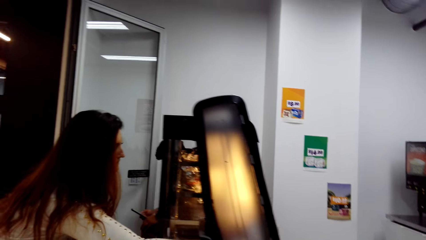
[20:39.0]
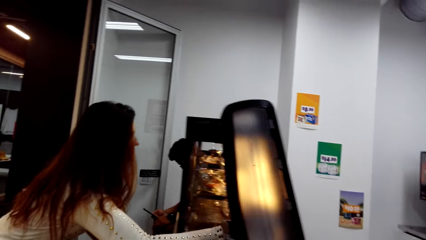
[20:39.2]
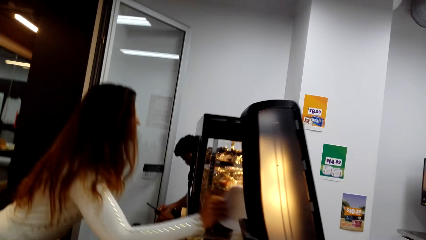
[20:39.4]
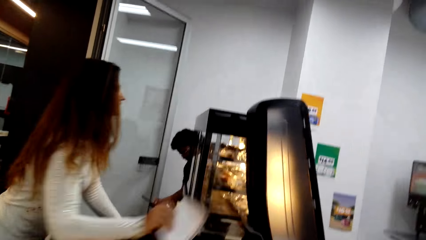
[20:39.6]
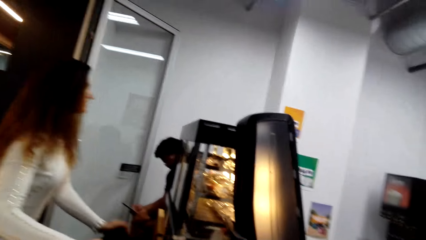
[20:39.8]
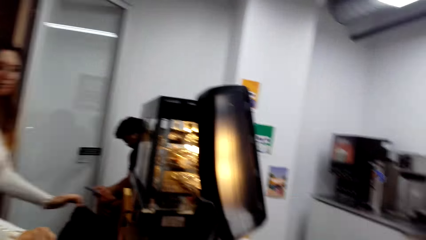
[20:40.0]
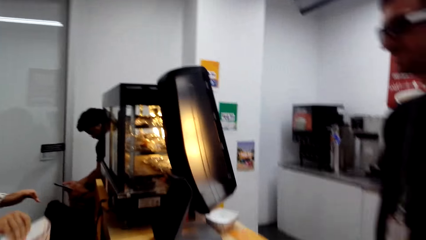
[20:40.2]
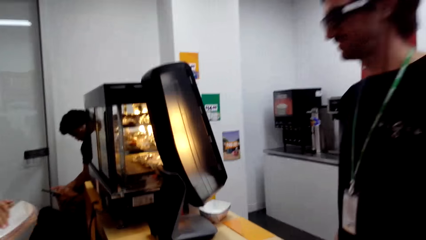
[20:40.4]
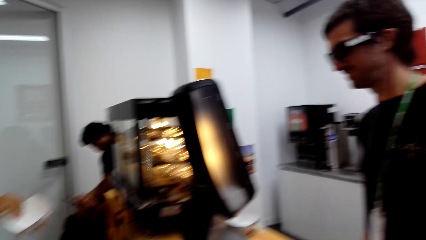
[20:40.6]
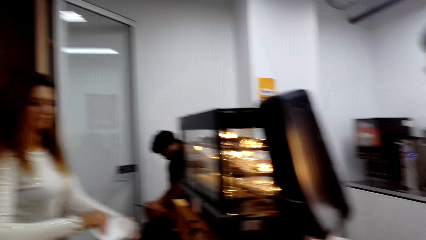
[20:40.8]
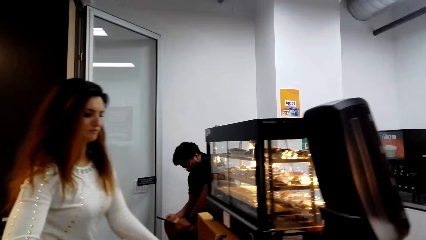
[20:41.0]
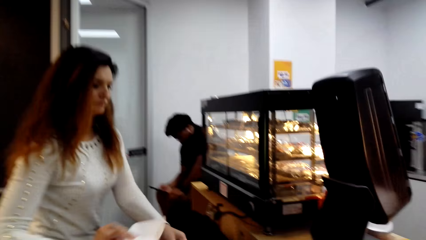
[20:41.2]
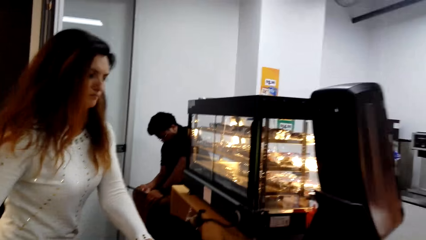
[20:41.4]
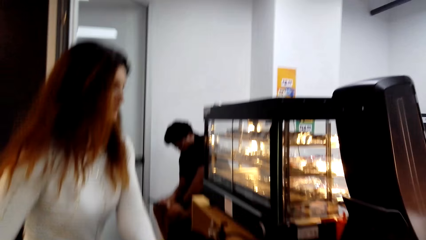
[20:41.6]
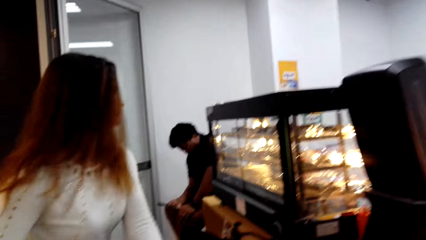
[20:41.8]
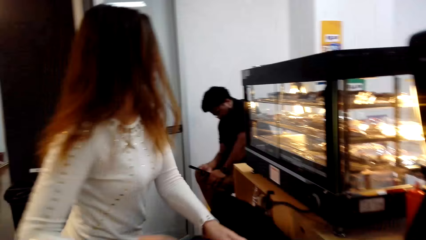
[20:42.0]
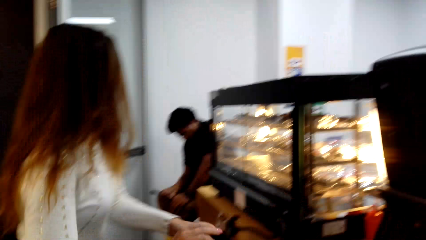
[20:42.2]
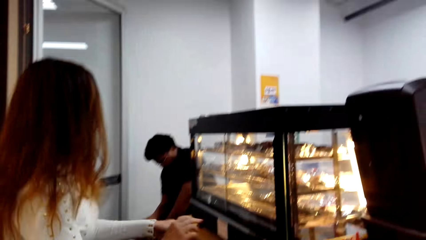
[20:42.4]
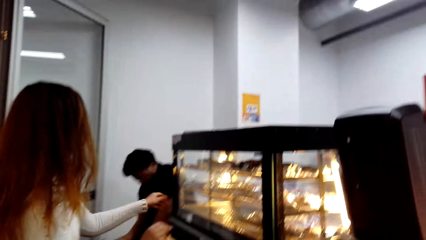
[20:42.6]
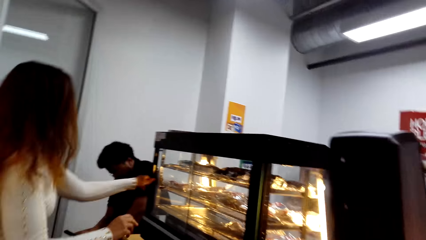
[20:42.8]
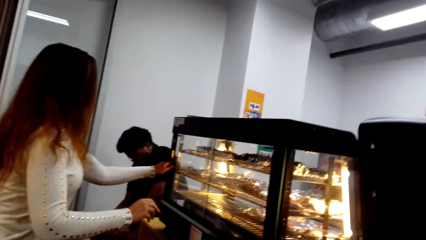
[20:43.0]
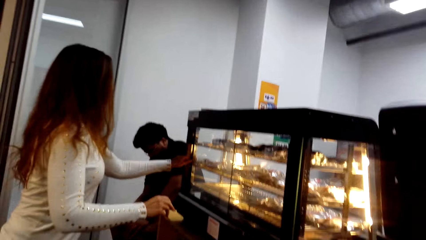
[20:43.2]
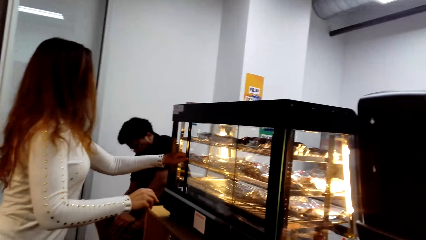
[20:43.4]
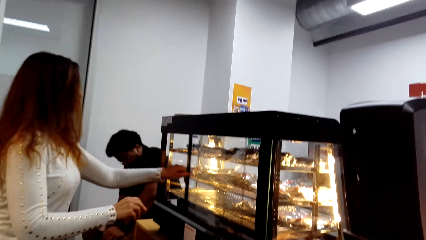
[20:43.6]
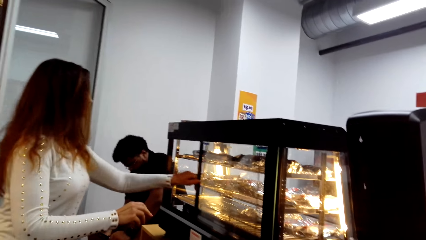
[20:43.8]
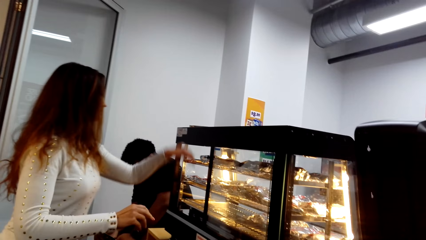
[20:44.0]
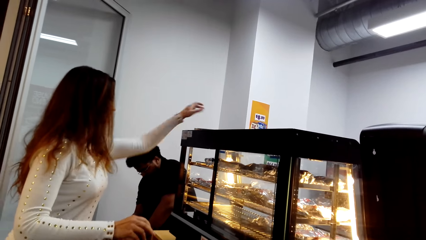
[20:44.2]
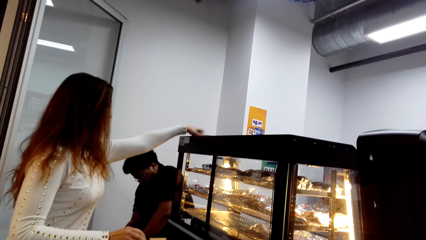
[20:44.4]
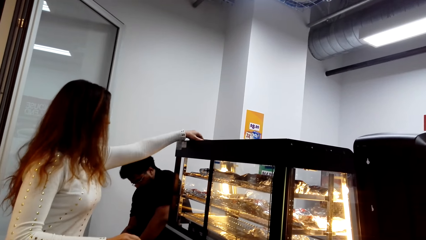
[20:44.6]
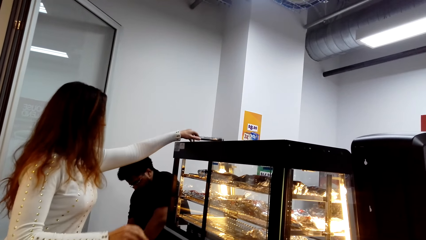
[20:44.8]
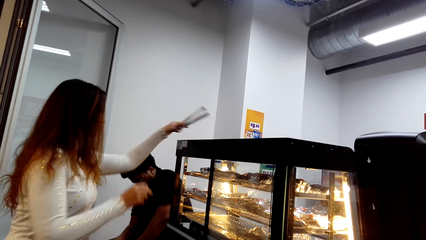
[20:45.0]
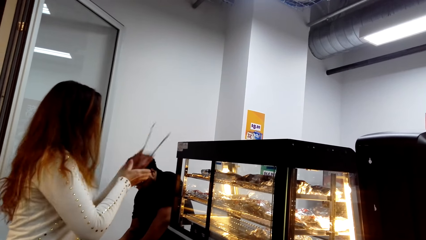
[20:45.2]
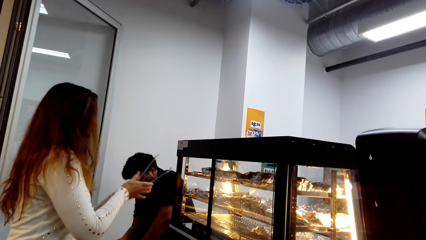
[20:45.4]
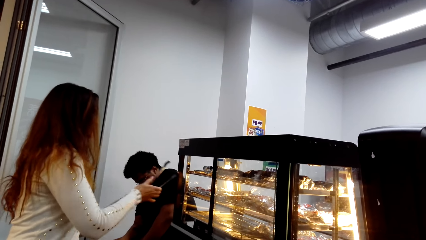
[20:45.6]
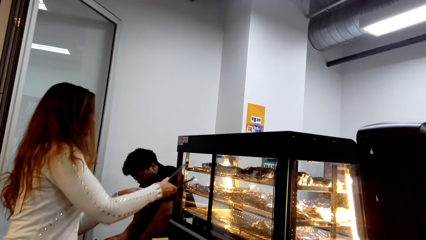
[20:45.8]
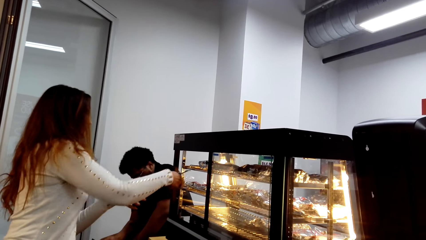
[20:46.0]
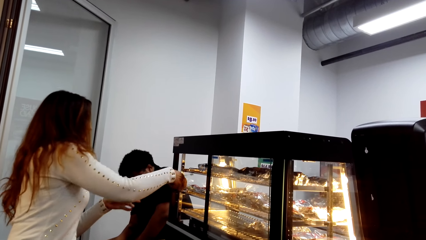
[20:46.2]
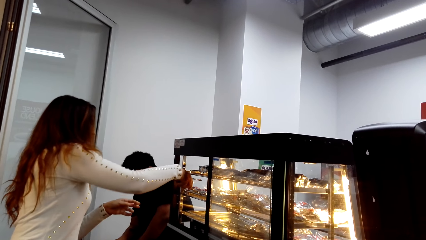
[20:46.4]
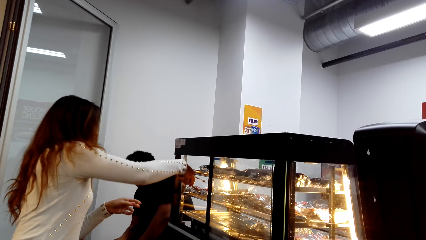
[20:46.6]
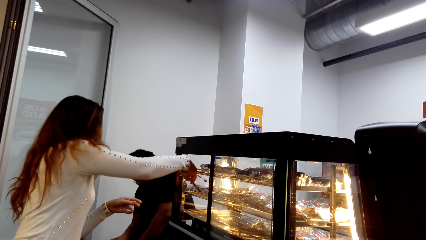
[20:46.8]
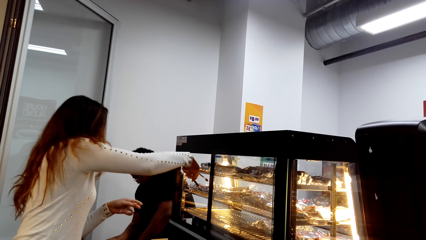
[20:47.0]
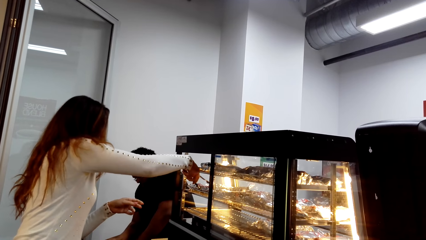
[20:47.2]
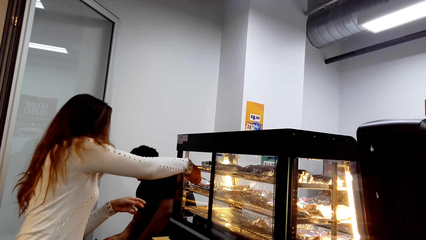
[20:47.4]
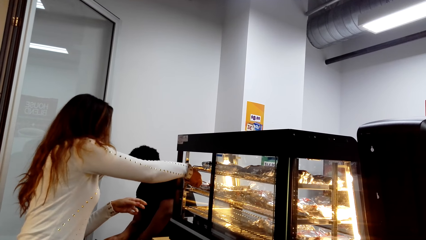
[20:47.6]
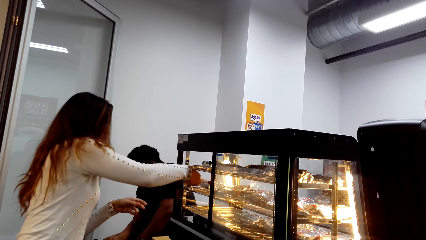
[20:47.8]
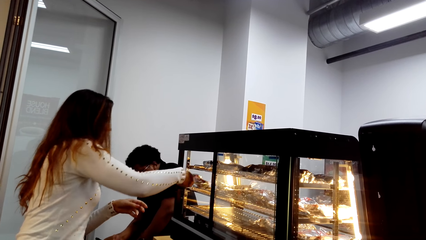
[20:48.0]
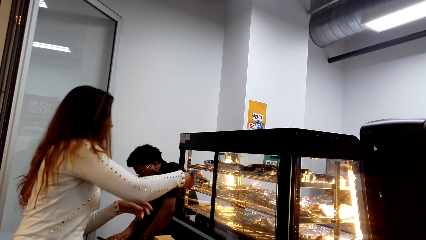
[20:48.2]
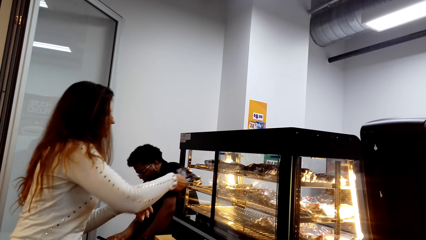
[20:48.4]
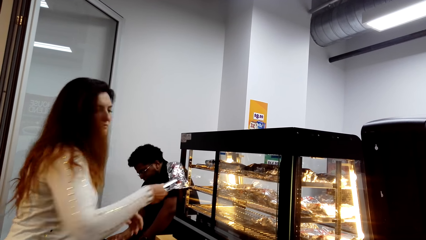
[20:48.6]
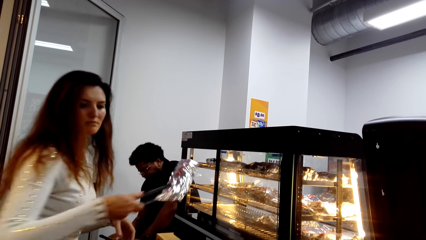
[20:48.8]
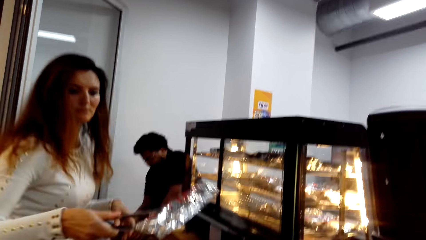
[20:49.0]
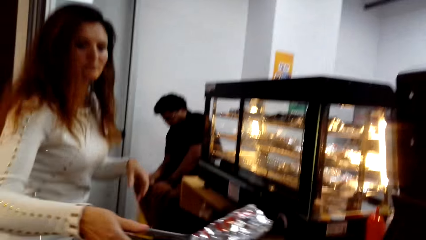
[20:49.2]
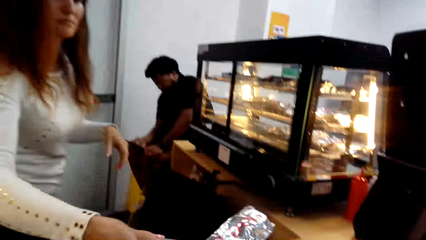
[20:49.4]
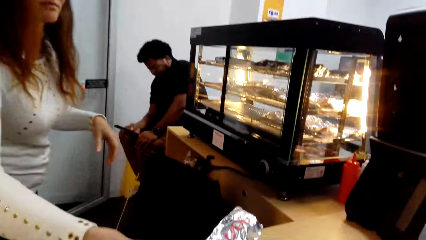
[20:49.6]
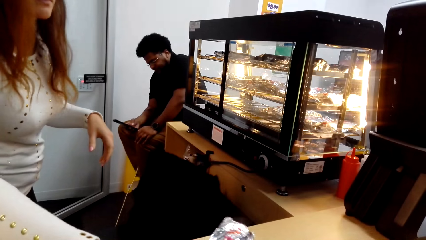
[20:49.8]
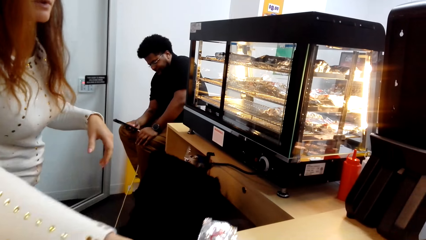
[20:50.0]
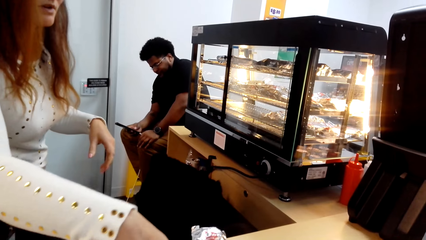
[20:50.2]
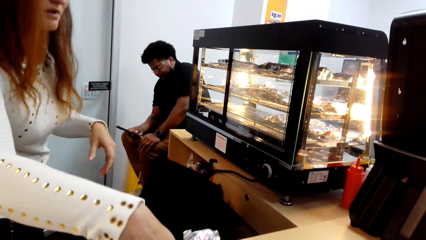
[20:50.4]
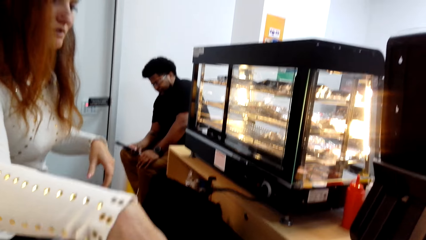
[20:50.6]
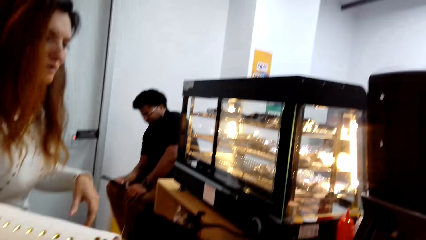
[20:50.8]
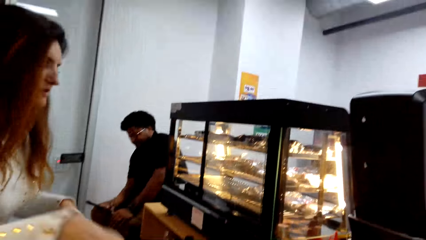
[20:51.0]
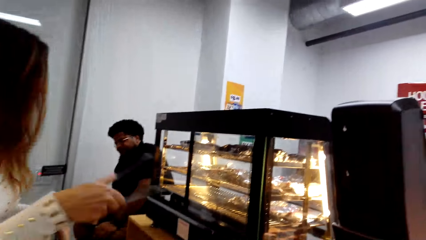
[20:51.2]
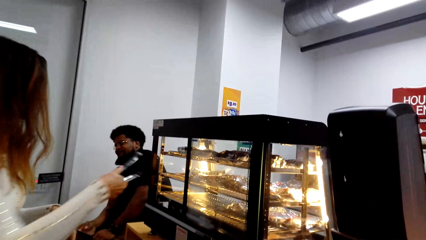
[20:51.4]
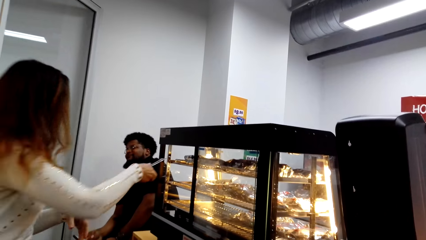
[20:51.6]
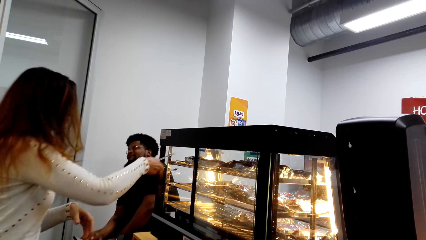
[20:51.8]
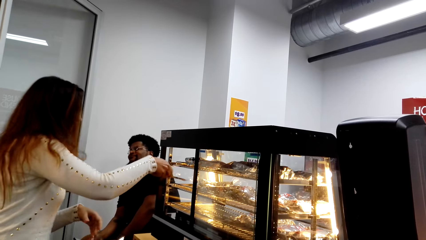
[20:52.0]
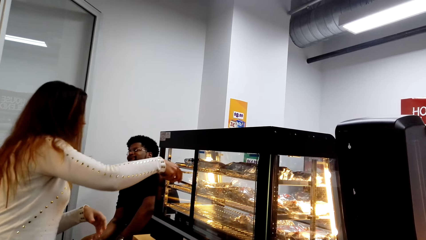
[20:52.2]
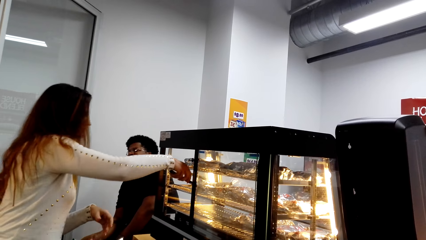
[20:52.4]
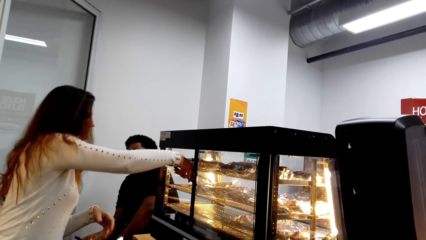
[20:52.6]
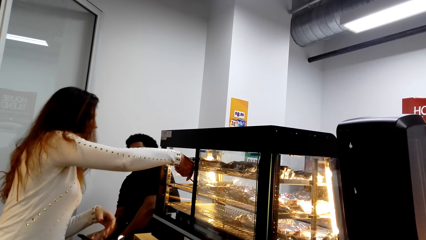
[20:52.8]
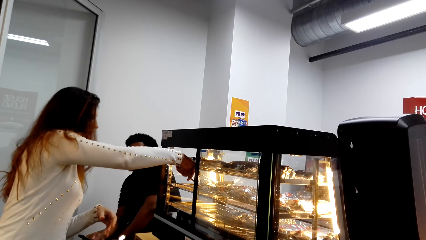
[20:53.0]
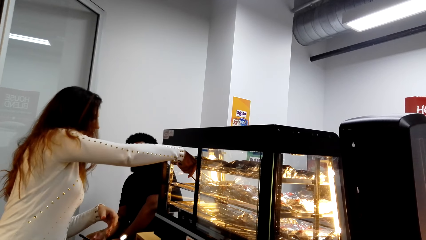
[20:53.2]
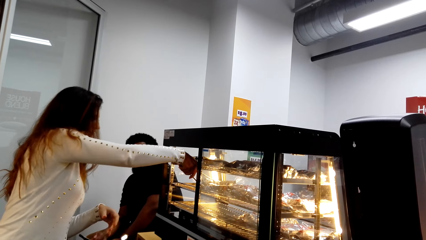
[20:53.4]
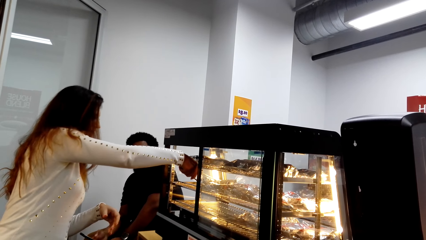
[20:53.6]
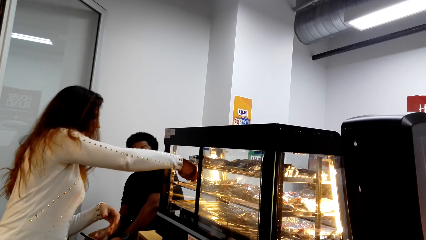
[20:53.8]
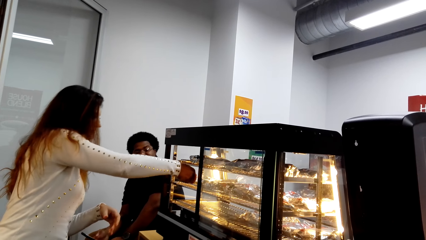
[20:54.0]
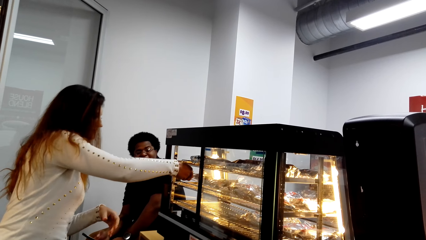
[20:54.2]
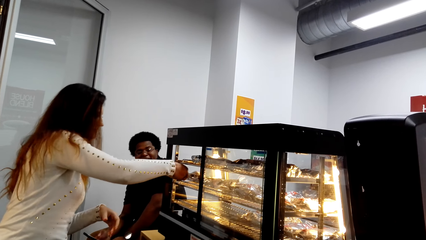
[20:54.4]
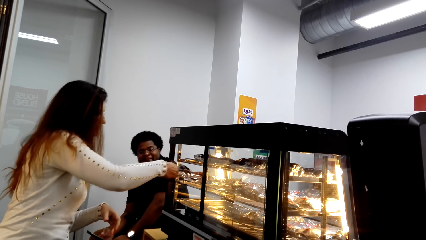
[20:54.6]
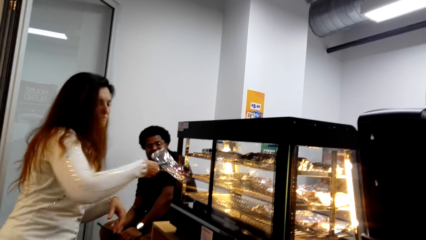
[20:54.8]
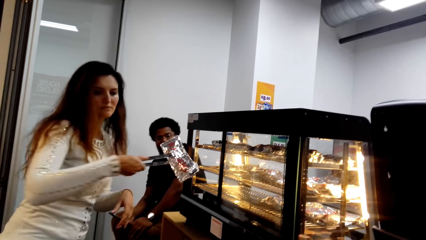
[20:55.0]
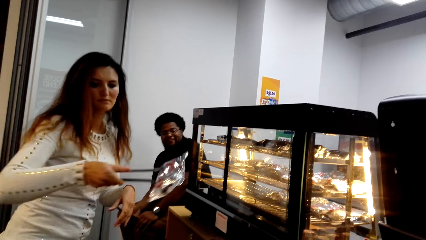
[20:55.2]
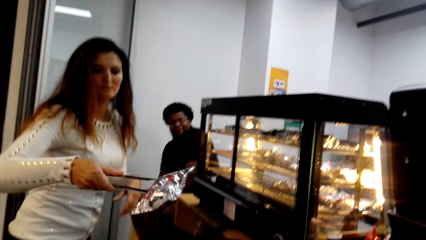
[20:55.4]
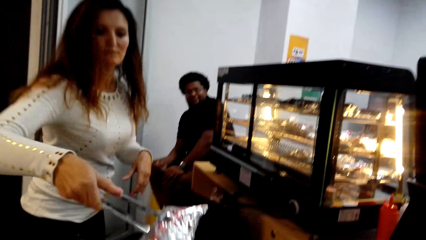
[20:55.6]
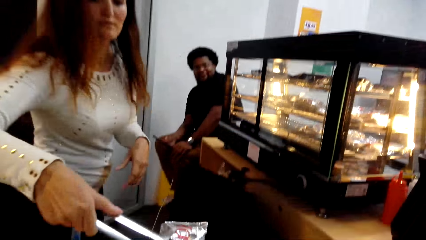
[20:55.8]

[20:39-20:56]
The lady moves the hand. The lady picks up packaging foil. The camera wearer looks around. The lady moves the glass. The lady picks up the tongs, passes the tongs to the right hand, and picks up the paper with the tongs. The lady picks up a hotdog package using the tongs. The lady puts the tongs on the table. The lady puts the hotdog package on the desk. The lady picks up the paper with the tongs. The lady picks up the tongs. The lady picks up the hotdog package using the tongs. The lady puts the paper down.
